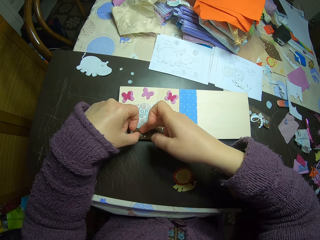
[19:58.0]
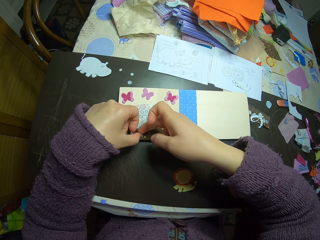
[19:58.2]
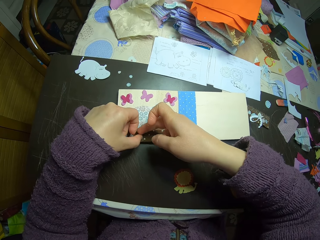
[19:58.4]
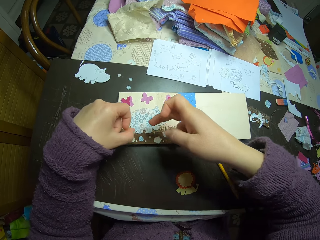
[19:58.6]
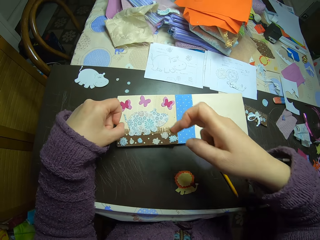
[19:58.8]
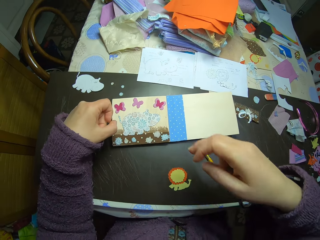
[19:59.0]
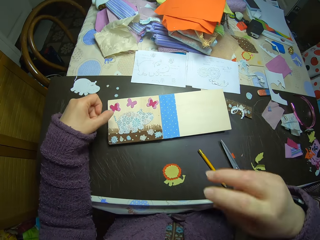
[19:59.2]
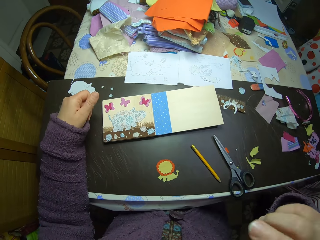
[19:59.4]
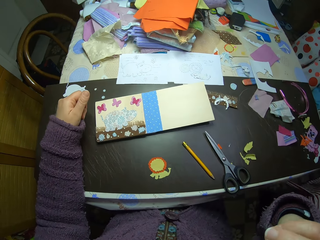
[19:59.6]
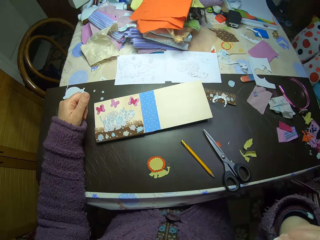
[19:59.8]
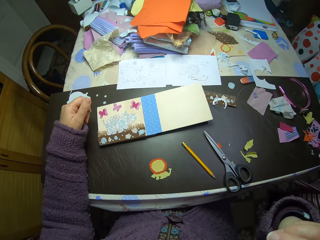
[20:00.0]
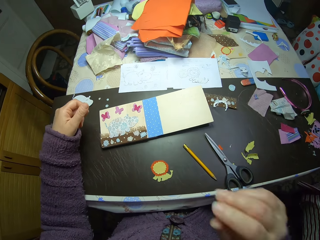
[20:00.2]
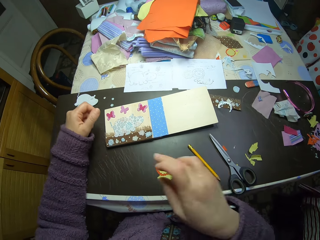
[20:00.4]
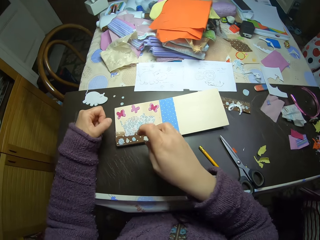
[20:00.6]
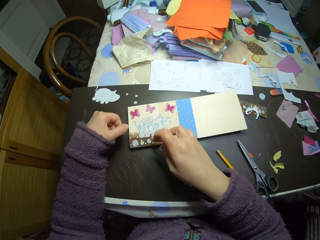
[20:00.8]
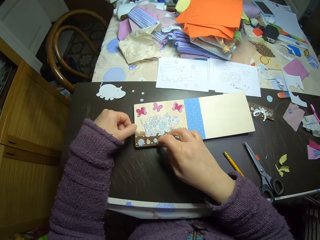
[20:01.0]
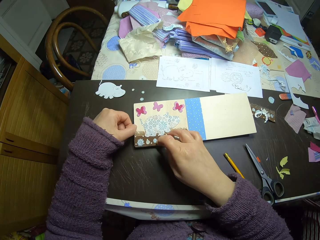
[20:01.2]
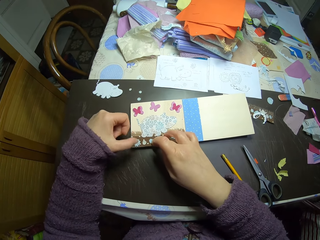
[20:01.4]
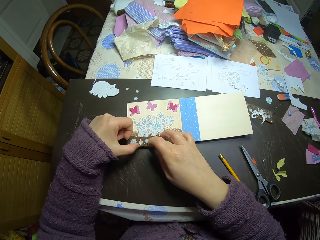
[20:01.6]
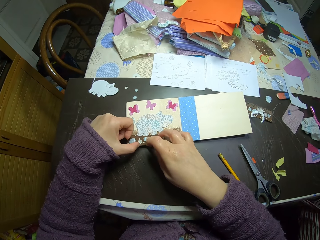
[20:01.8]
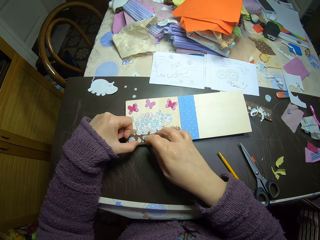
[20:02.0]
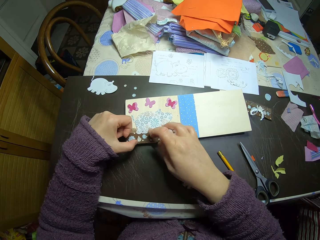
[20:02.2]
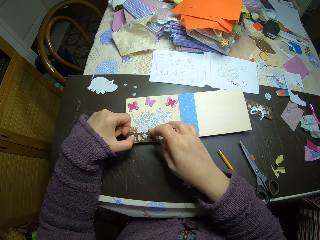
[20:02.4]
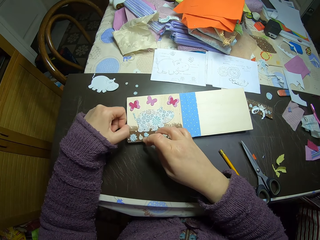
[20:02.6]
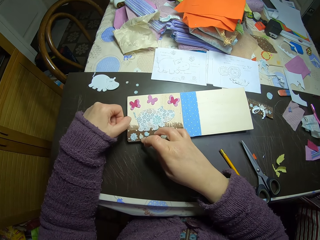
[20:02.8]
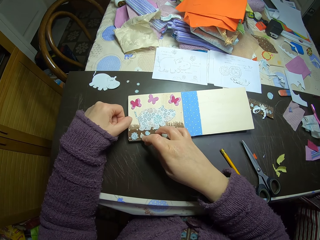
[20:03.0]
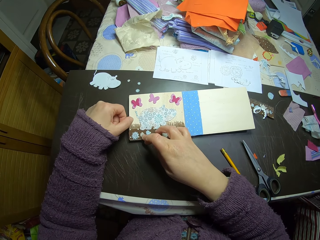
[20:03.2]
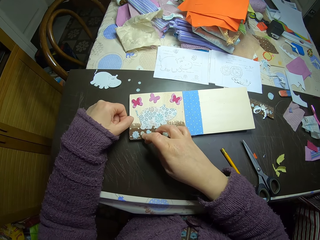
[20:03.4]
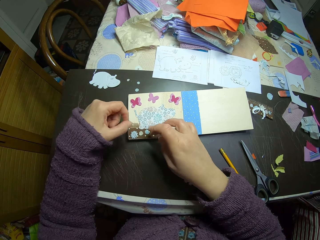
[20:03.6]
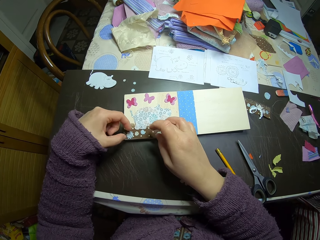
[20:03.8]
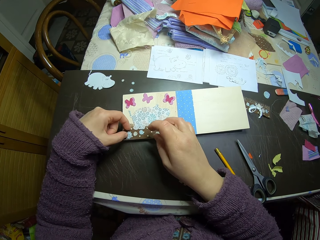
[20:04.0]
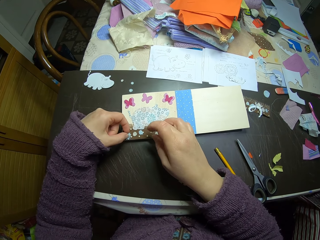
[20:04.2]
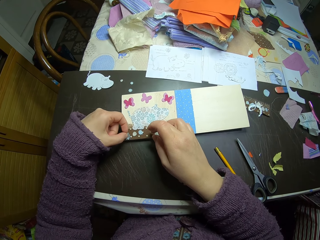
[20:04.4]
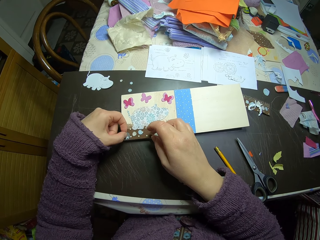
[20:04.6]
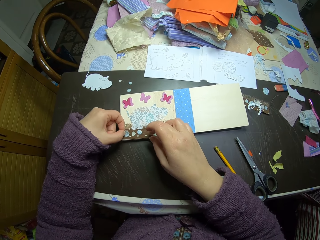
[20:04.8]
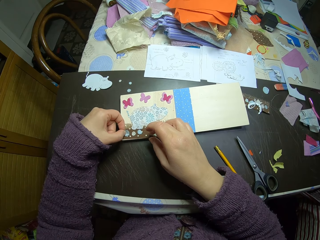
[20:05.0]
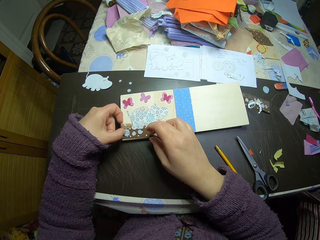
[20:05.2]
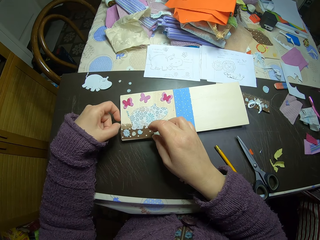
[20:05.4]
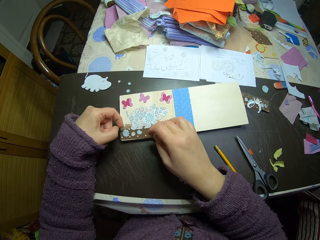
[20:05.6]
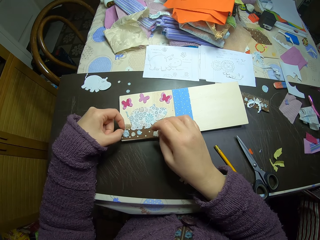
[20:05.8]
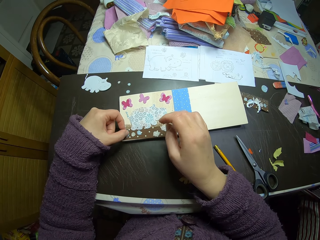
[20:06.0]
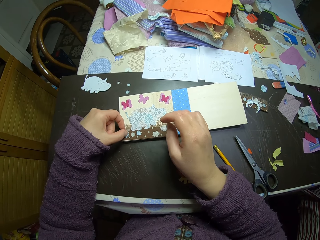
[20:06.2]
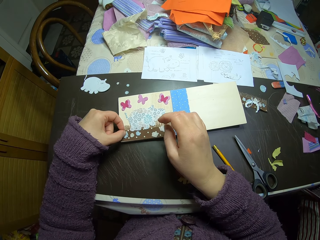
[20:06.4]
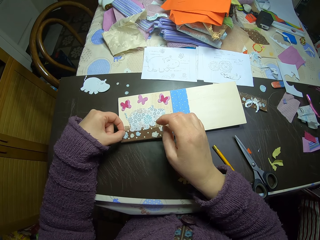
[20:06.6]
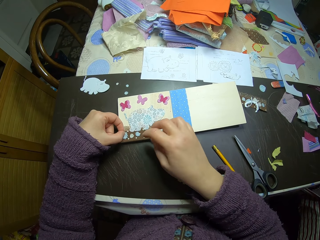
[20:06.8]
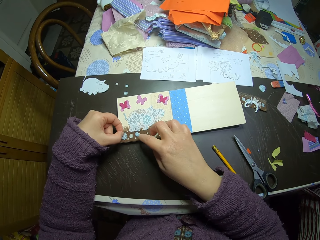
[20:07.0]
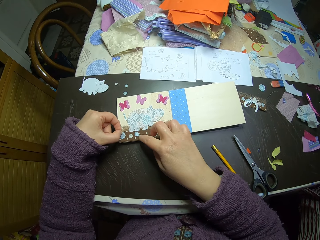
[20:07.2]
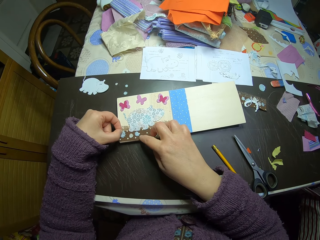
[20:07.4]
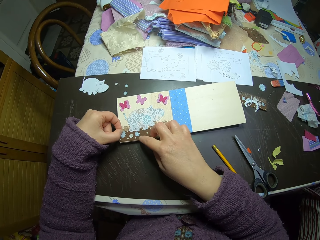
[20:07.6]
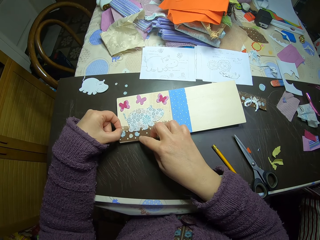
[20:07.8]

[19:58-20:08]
The camera wearer drags the paper. She touches her mouth with her right hand. She lifts her hands from the book. She looks at the book. She adjusts cut-outs on the paper collage. She drags the pieces of paper on the book.

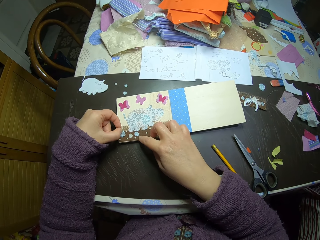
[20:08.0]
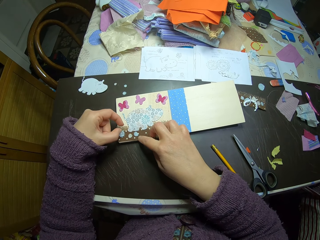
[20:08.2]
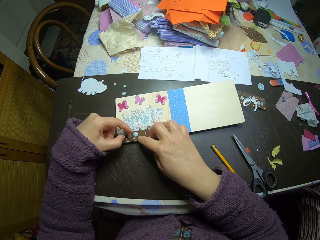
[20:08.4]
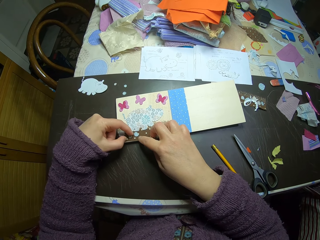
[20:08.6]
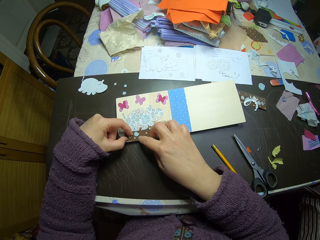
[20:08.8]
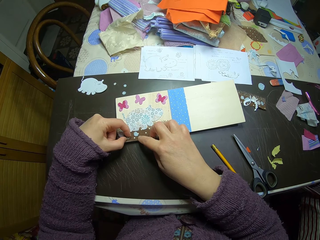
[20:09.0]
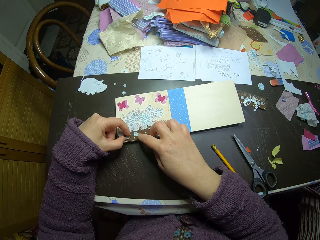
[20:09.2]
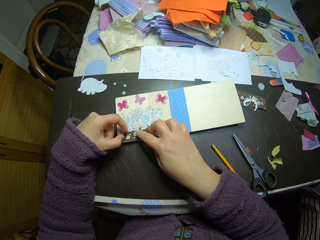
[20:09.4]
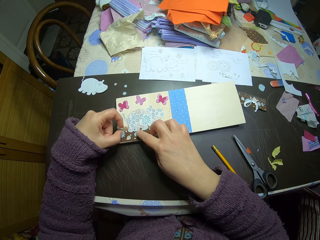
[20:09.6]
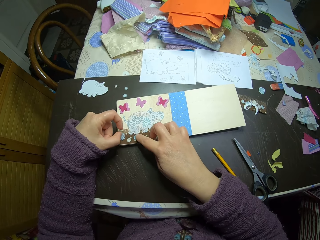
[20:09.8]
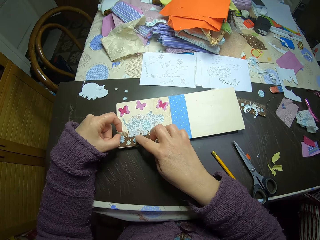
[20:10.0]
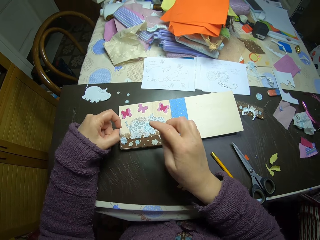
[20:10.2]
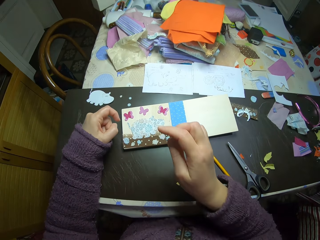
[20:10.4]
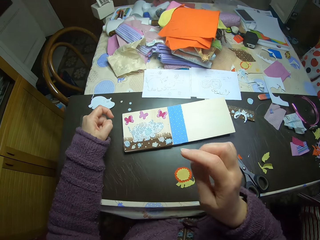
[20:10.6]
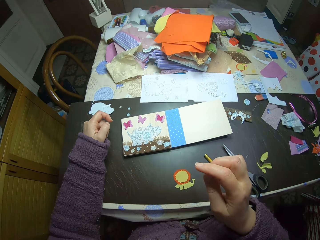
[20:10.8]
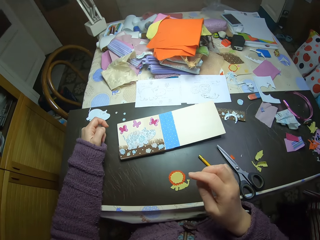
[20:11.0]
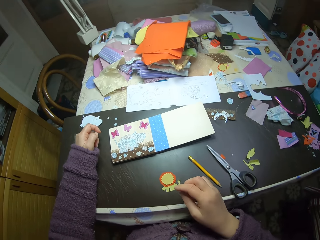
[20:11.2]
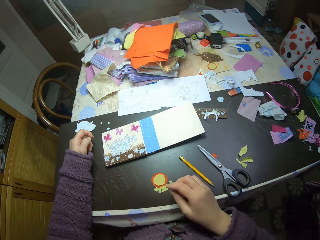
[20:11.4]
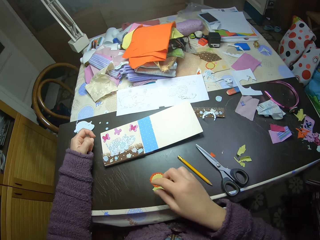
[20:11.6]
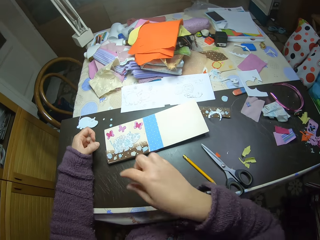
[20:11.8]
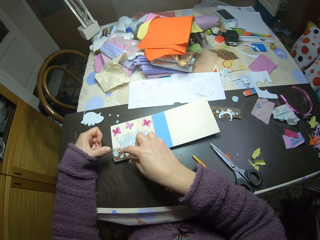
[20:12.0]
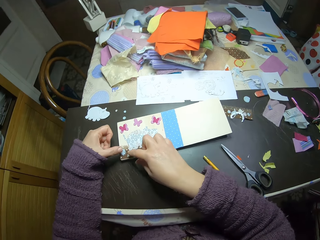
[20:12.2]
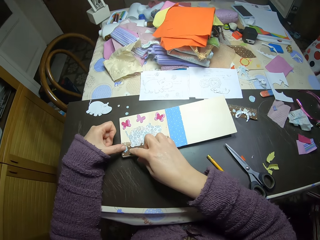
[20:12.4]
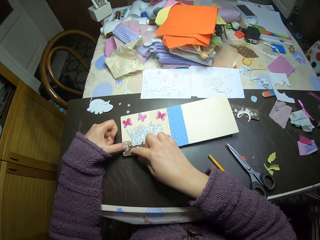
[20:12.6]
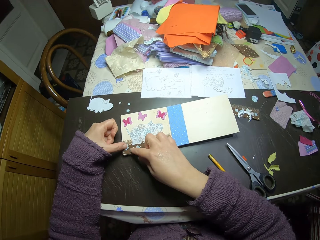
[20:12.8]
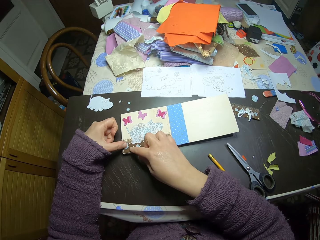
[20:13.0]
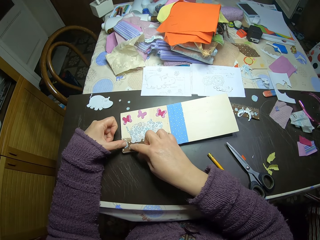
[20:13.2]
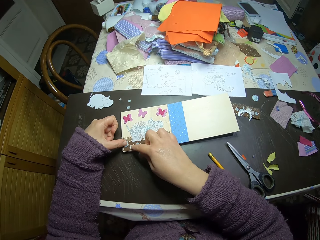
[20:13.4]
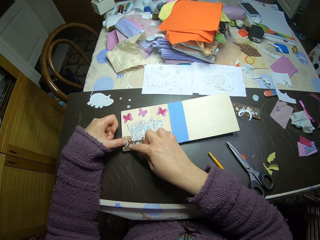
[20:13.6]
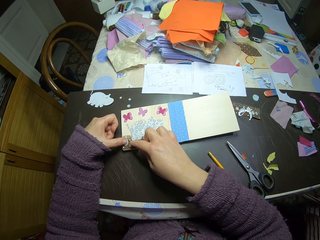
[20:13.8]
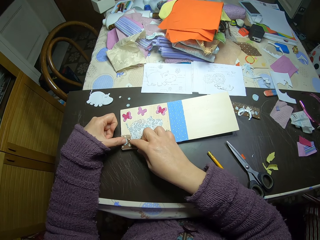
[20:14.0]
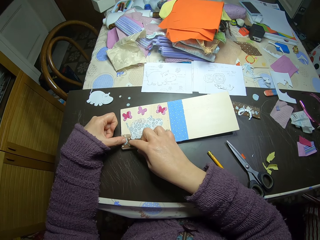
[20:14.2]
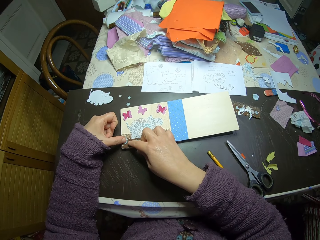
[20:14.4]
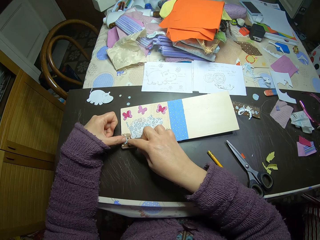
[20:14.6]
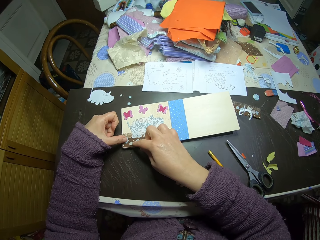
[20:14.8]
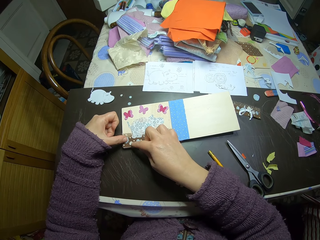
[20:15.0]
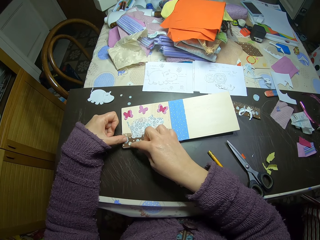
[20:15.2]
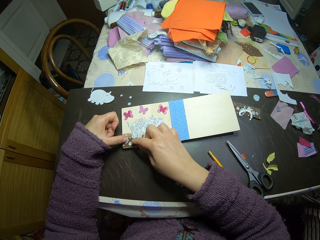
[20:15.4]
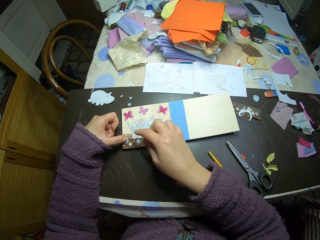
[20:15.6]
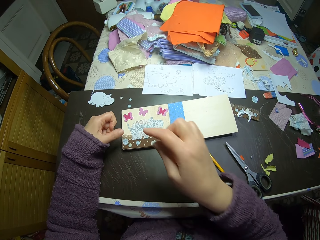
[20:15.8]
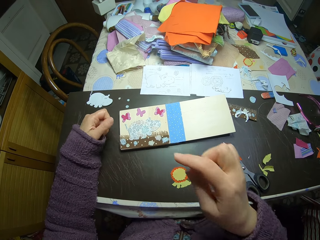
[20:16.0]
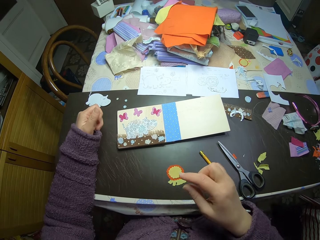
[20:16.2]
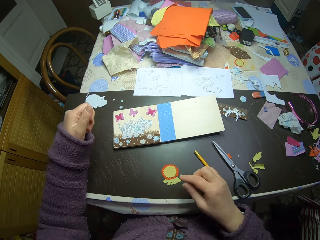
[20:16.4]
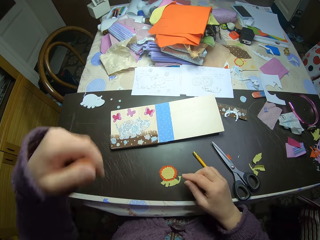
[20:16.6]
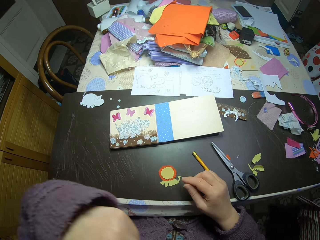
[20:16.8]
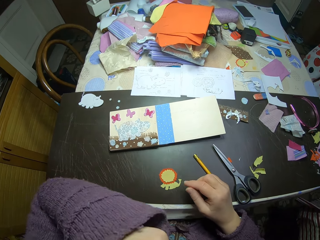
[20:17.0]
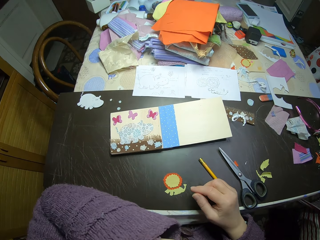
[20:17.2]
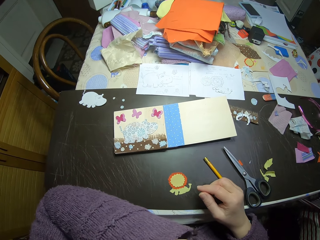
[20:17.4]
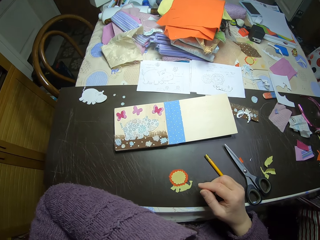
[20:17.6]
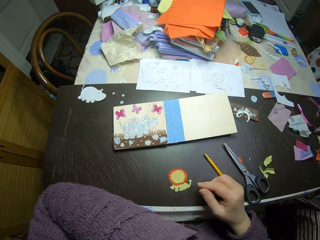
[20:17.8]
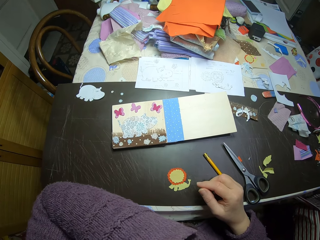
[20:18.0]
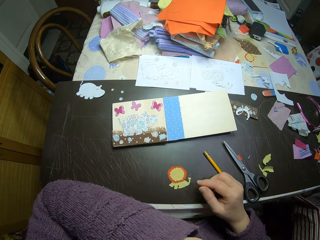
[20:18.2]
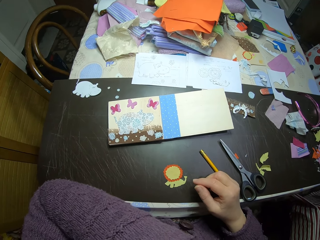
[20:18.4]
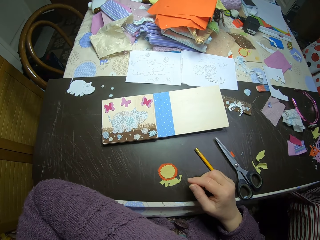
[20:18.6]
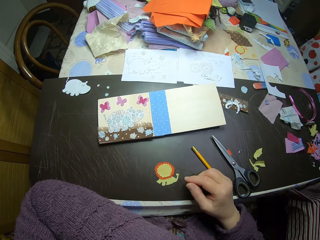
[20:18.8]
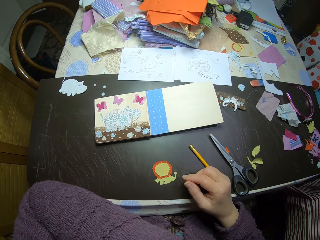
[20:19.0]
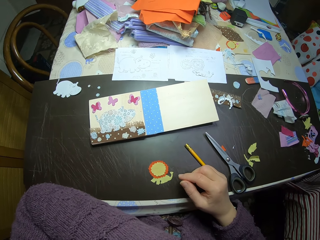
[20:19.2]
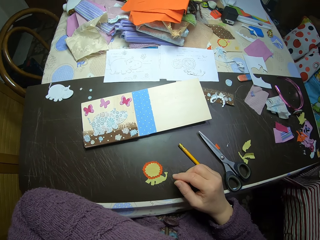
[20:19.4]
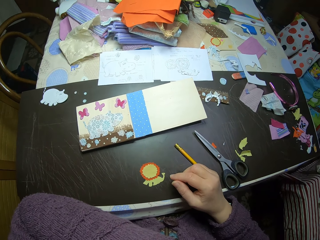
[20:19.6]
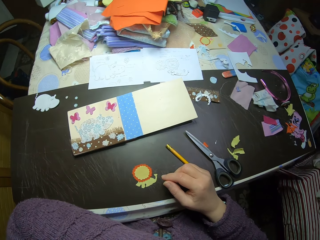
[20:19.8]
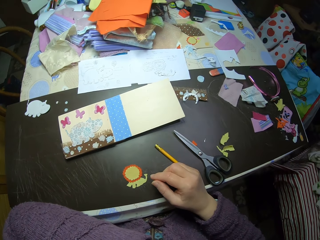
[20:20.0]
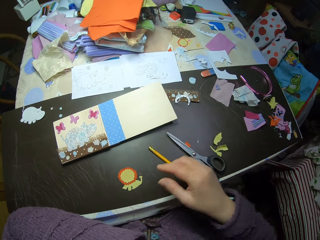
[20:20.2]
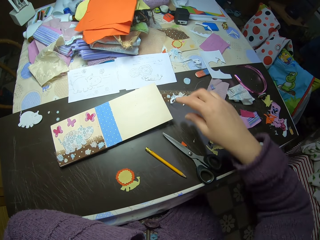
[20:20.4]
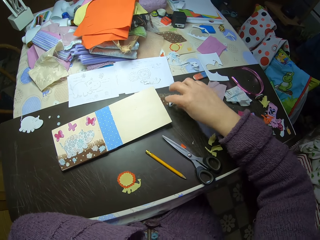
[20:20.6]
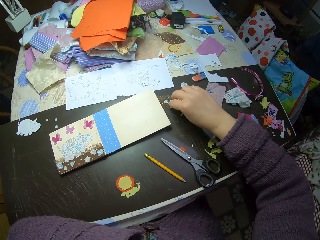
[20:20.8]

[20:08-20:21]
The camera wearer lifts their hands from the book. They drag the pieces of paper on the book. They lift their hands from the book. They touch their chin with their left hand. They lift their hand.
